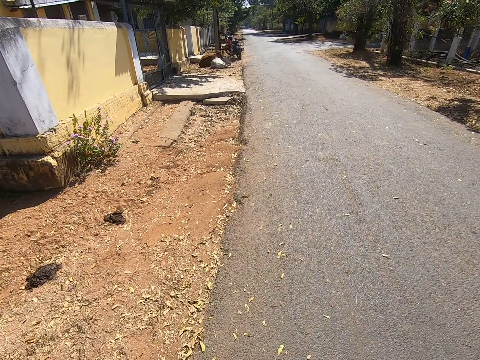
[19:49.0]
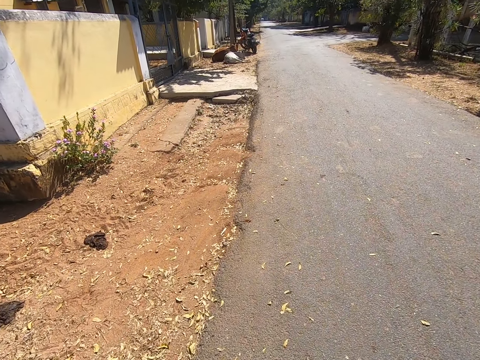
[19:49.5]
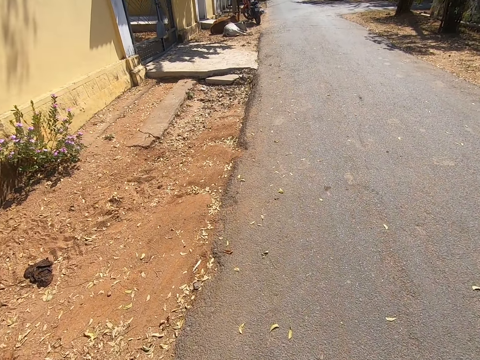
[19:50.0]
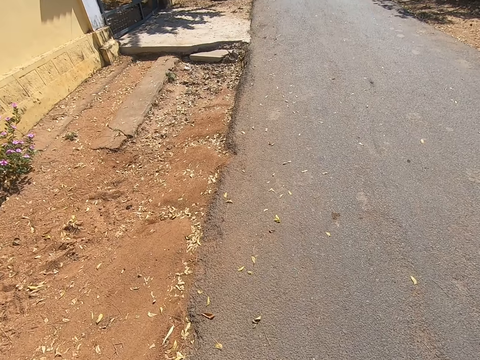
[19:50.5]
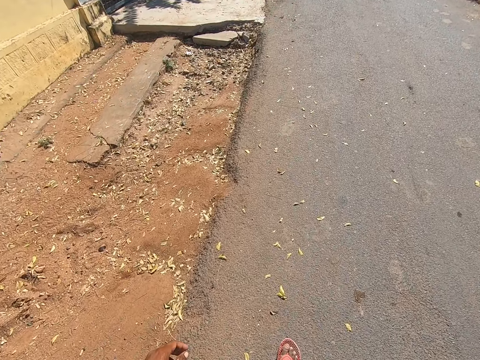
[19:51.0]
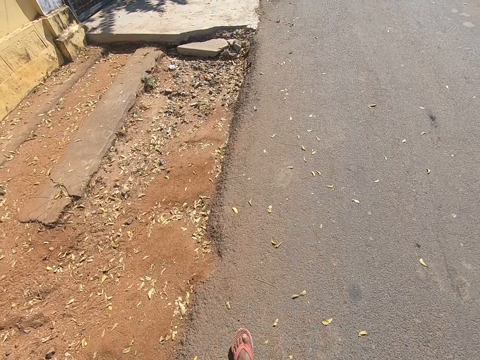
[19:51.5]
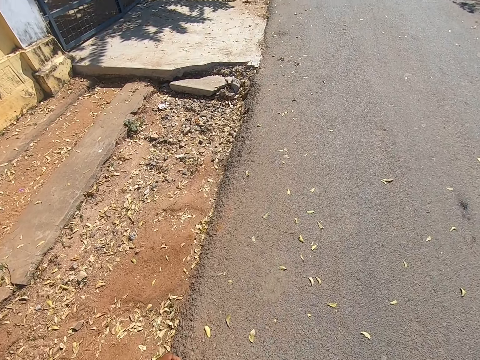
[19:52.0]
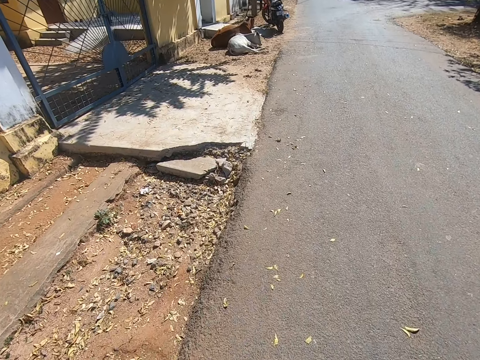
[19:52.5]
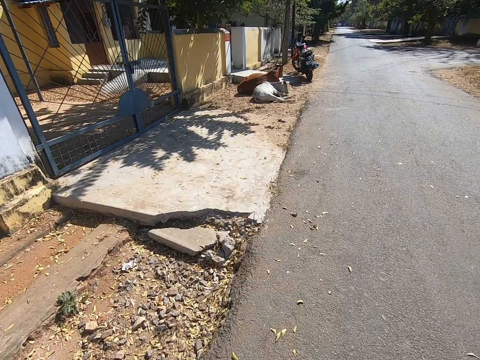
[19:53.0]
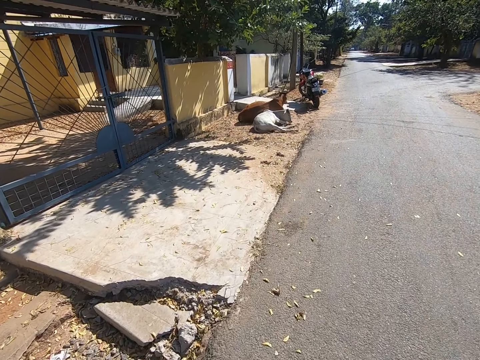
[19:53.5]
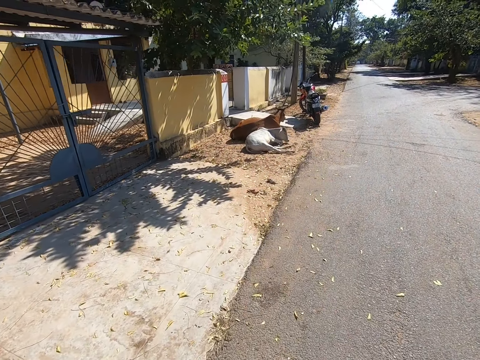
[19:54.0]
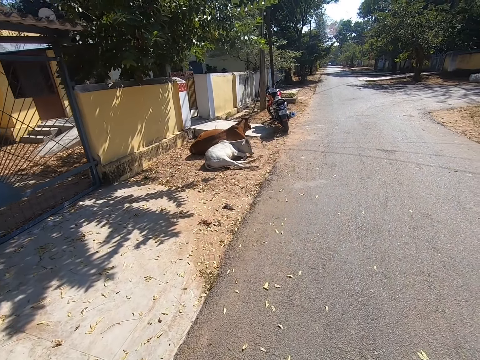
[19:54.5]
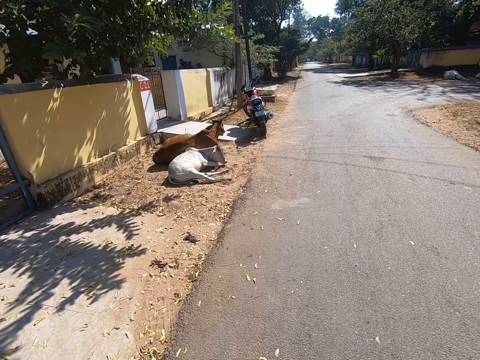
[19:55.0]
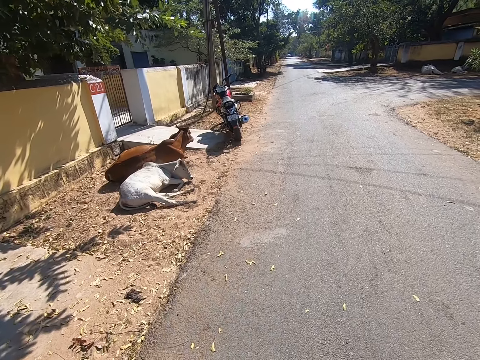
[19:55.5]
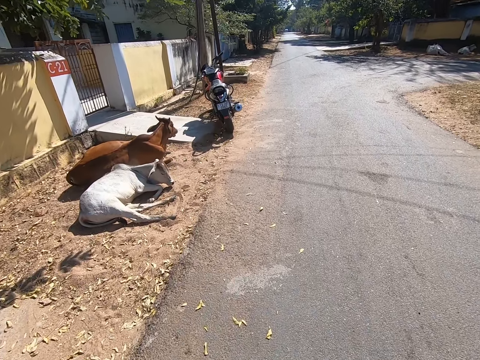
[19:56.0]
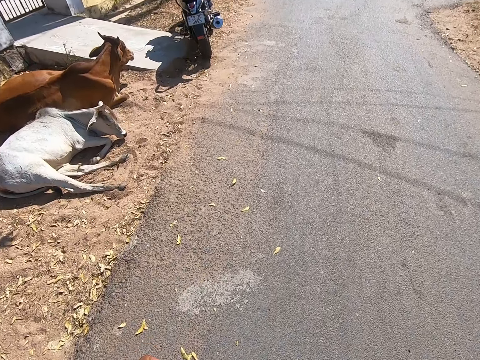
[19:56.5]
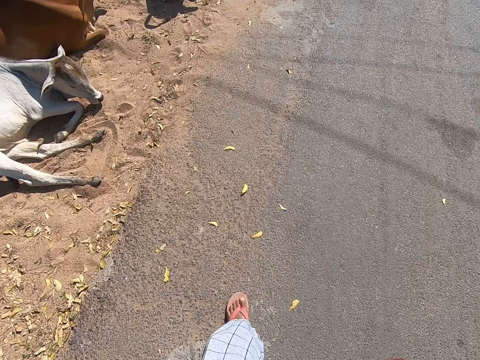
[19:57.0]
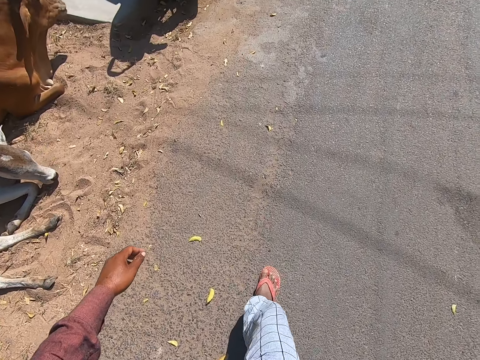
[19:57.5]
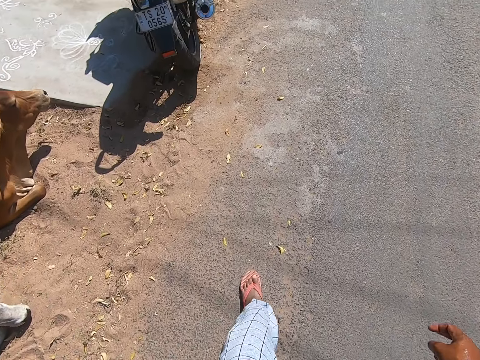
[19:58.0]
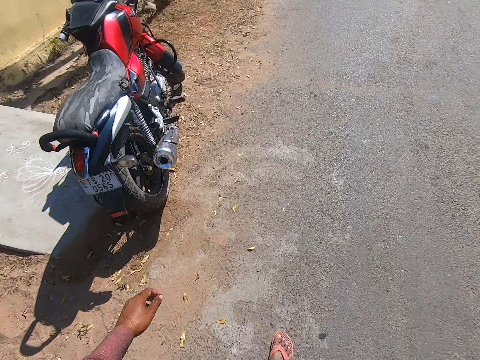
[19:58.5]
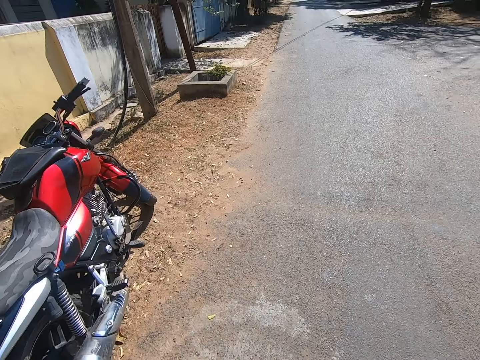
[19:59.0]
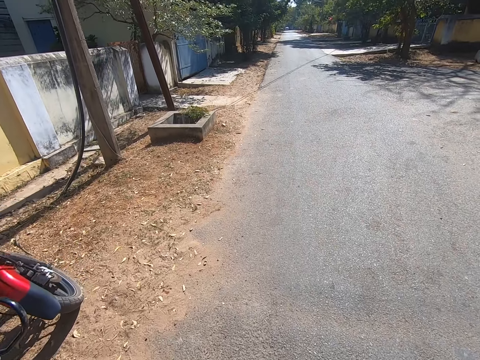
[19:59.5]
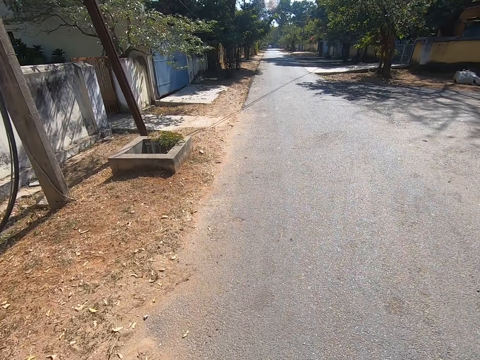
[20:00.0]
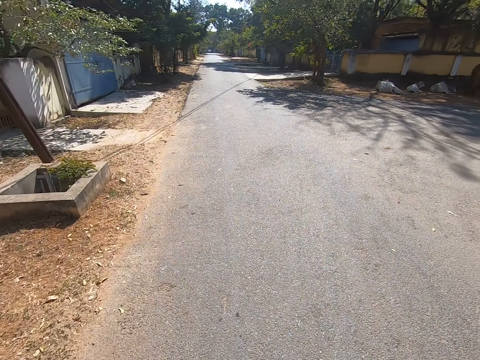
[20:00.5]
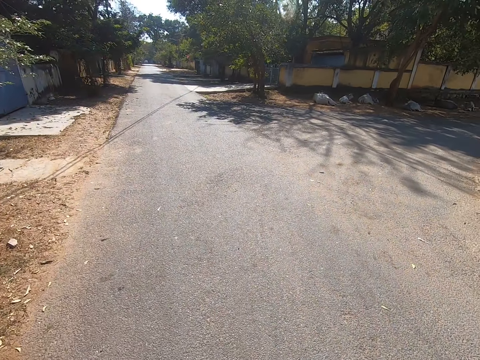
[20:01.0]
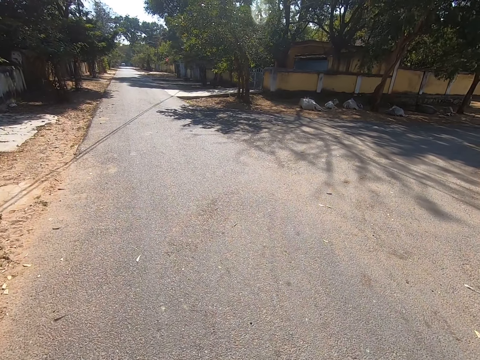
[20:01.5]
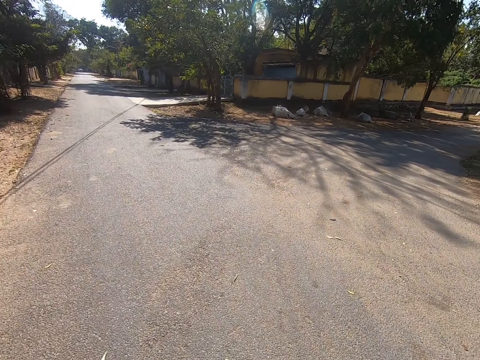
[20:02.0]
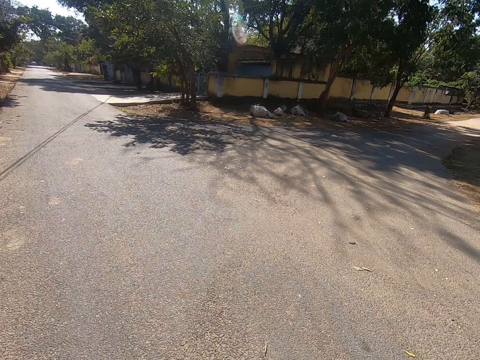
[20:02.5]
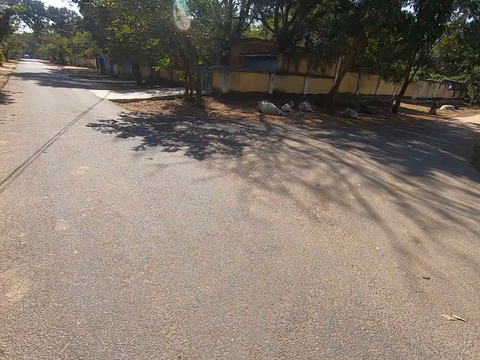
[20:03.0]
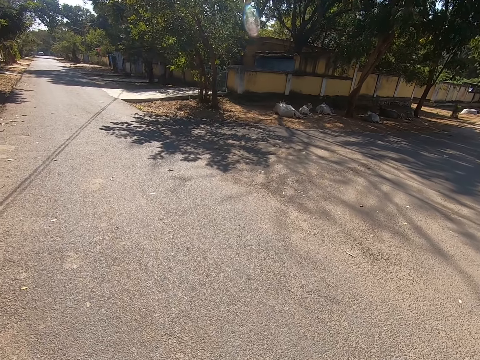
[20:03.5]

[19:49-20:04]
The camera wearer walks on a tarmac road. They look at cows on the side of the road. They walk on the tarmac road.

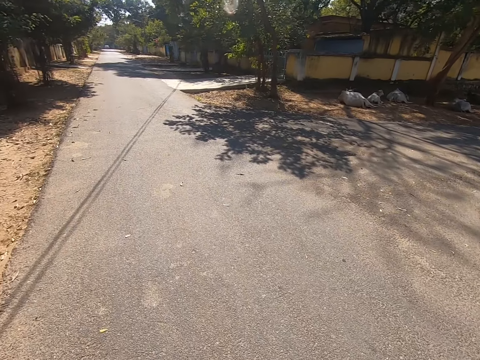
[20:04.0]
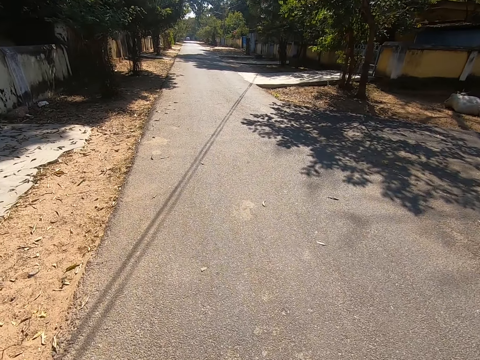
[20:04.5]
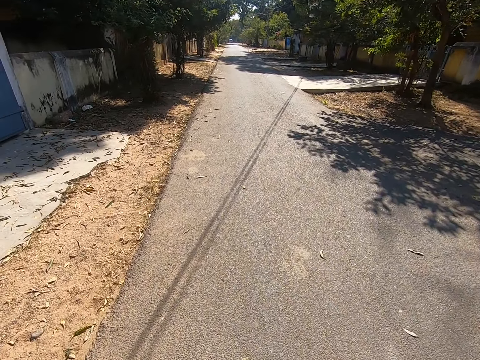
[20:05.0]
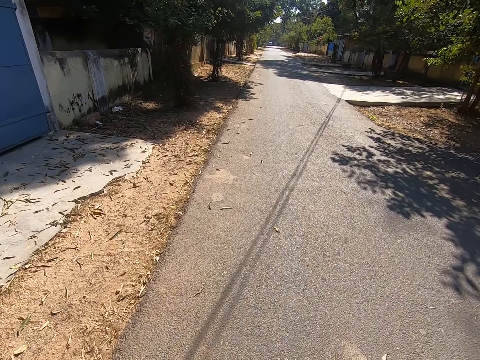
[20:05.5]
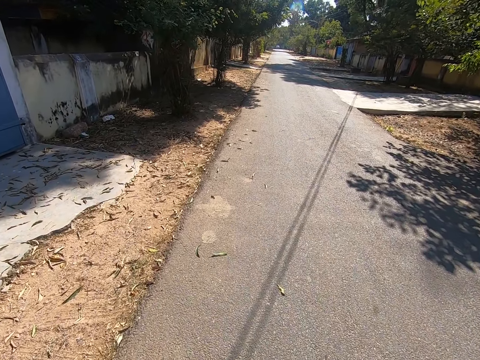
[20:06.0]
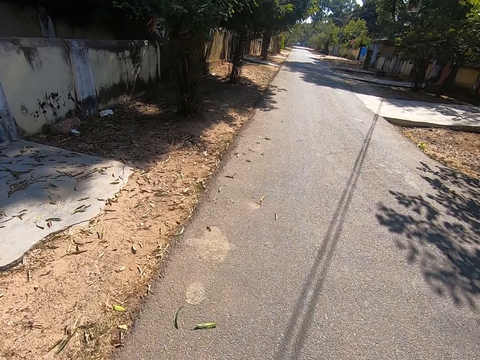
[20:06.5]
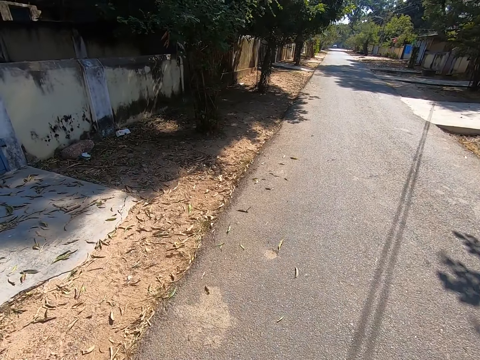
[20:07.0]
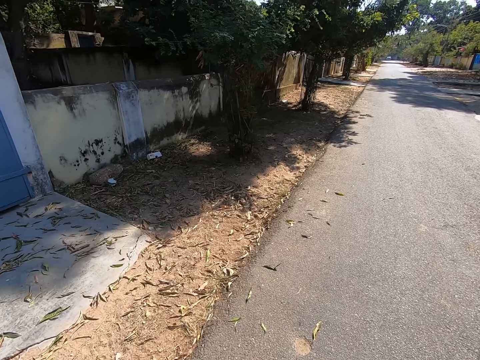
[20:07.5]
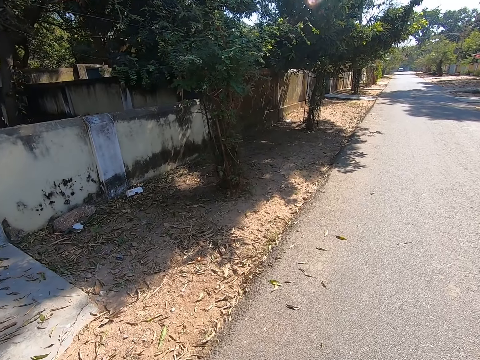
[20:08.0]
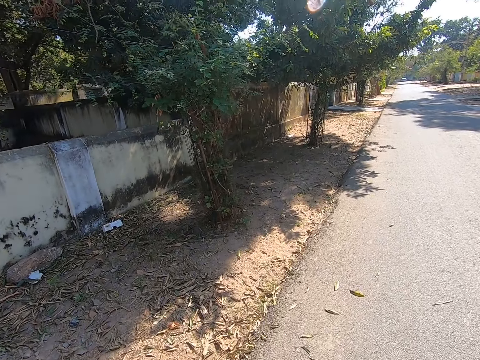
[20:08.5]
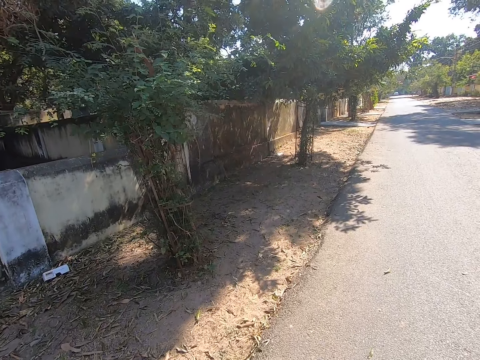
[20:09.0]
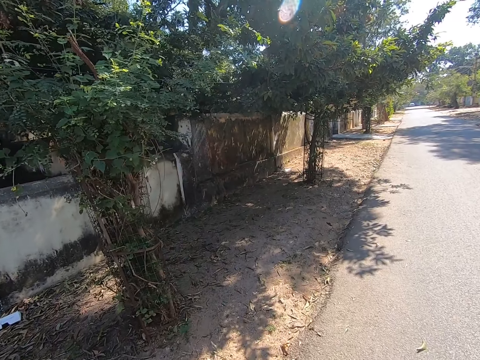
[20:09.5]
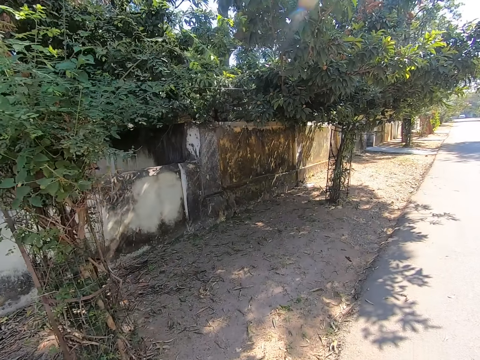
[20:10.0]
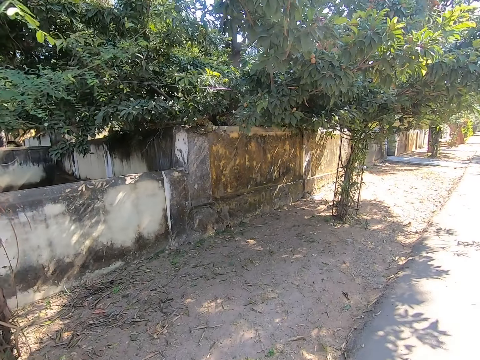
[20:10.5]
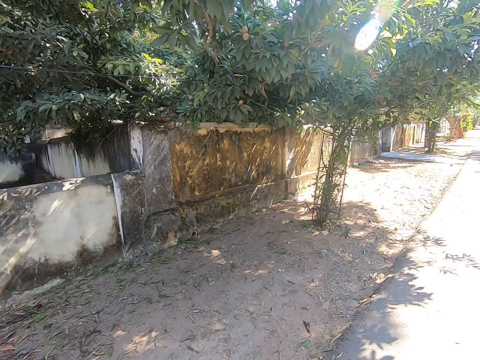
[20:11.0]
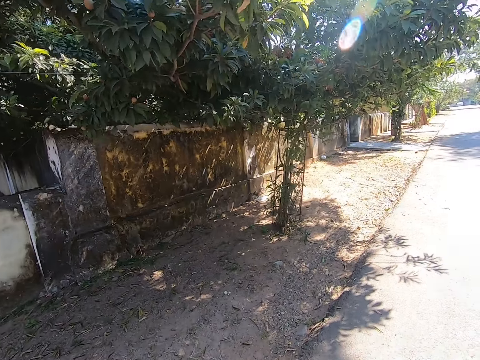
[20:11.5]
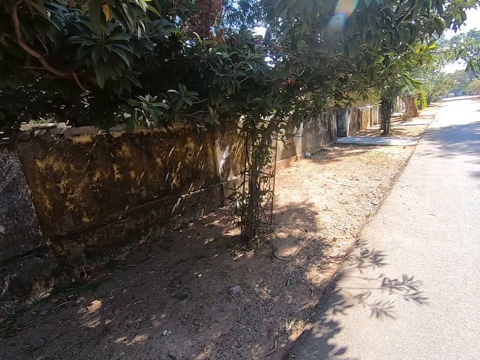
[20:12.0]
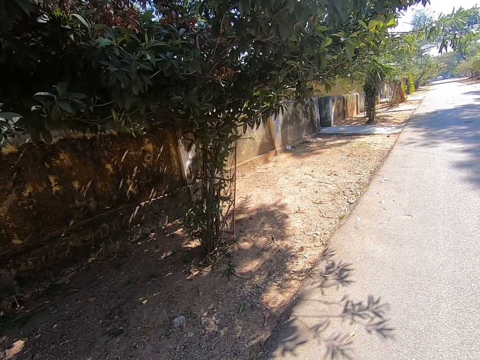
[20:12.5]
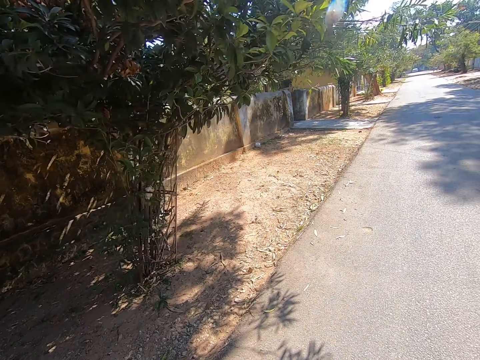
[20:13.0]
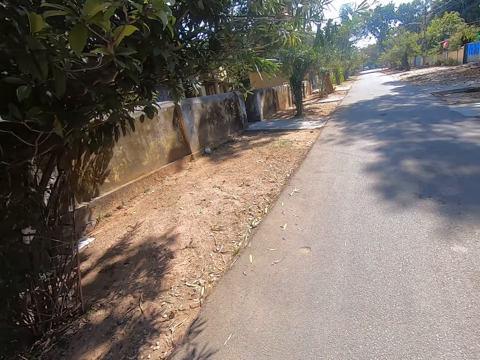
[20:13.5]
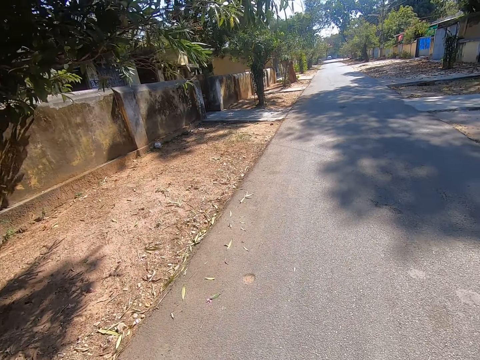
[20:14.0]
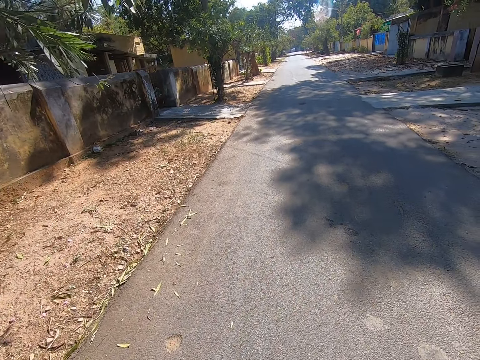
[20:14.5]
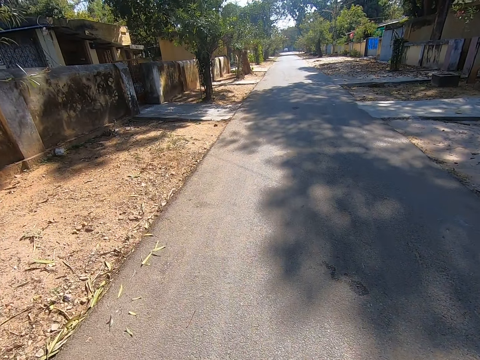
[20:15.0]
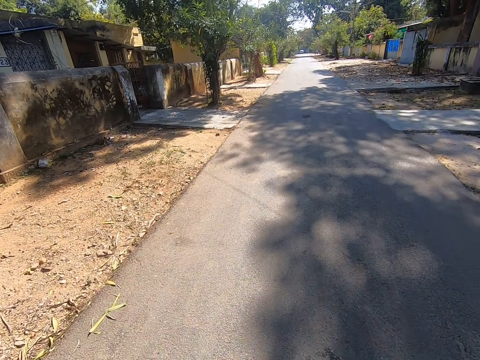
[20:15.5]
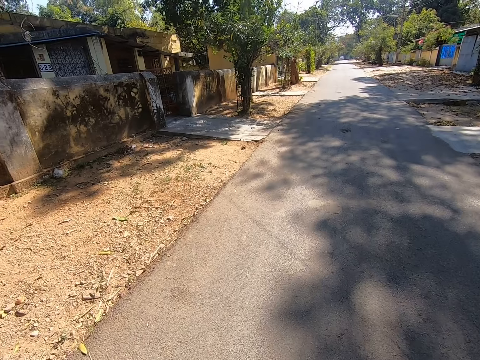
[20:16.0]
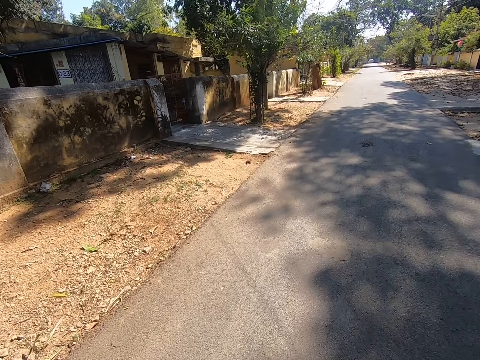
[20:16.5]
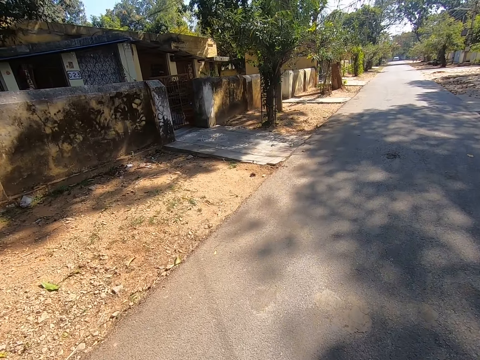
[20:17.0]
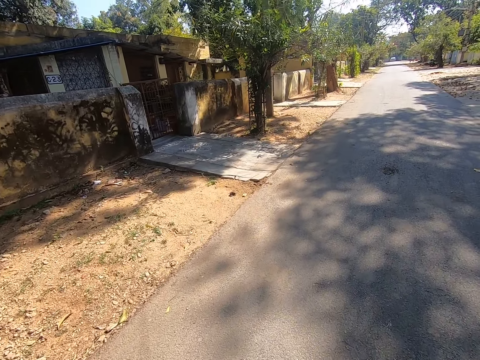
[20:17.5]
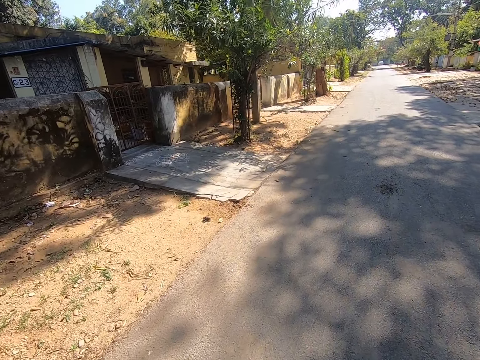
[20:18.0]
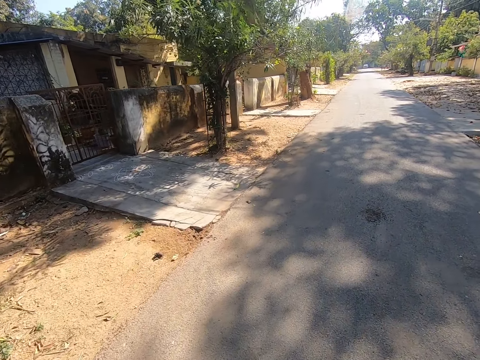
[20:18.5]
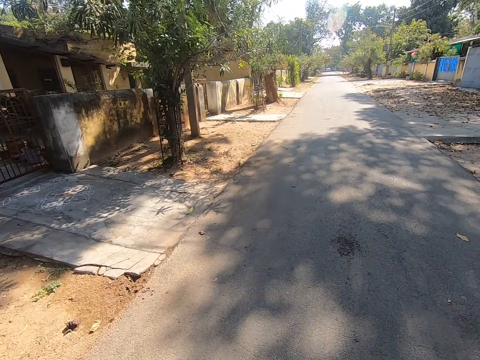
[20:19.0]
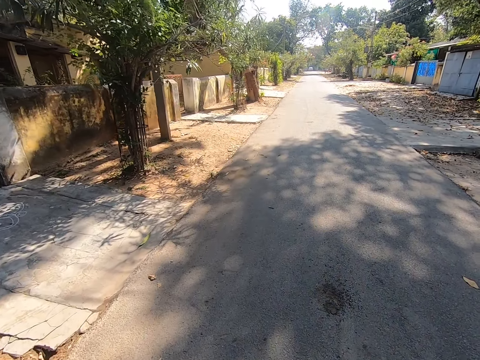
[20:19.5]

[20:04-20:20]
The camera wearer looks at a wall fencing. They walk on a tarmac road.
